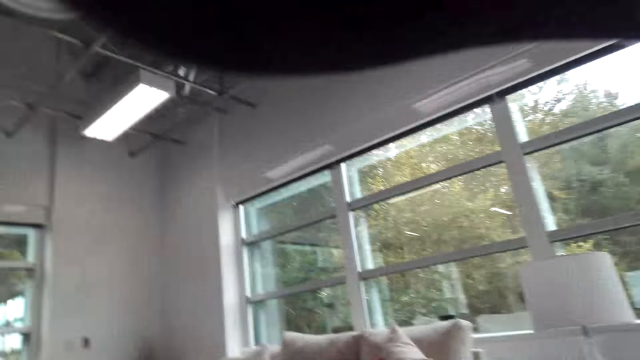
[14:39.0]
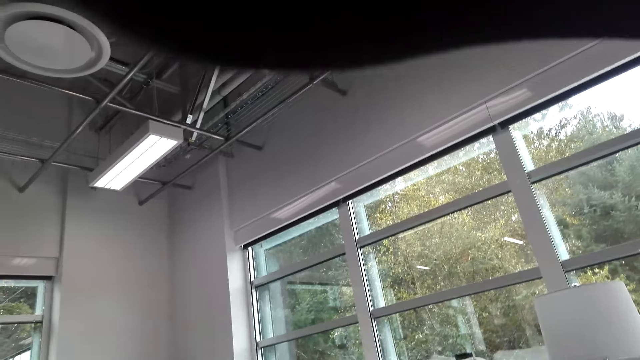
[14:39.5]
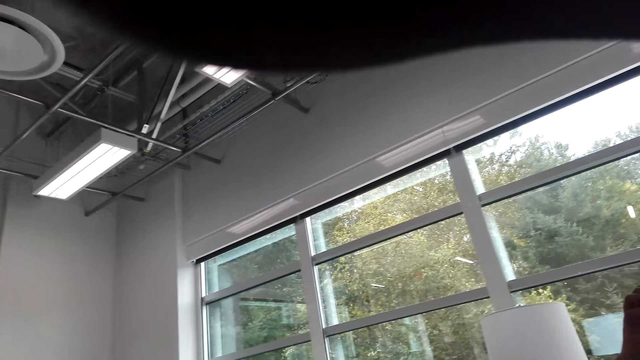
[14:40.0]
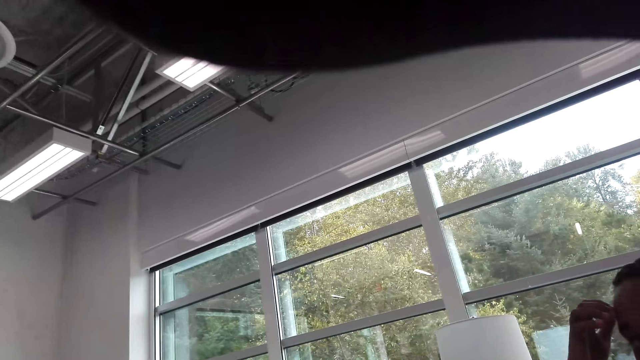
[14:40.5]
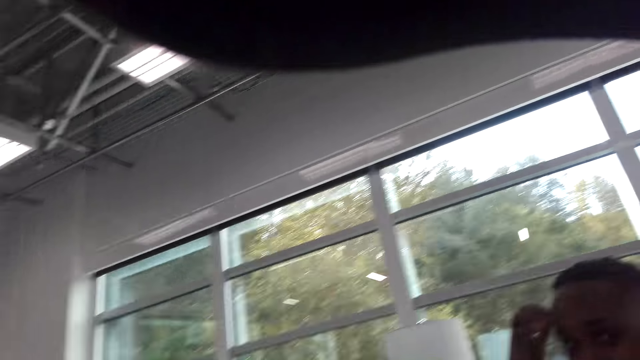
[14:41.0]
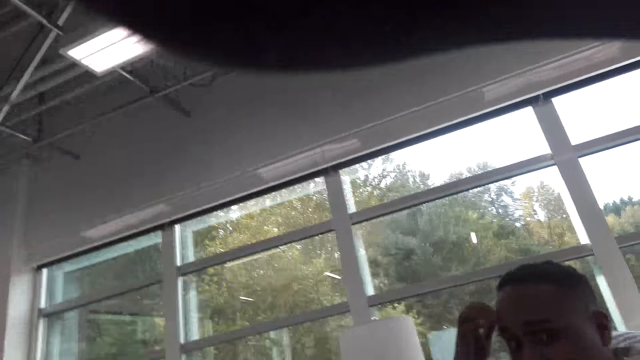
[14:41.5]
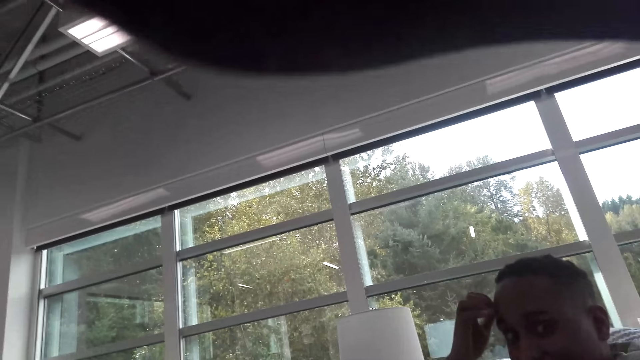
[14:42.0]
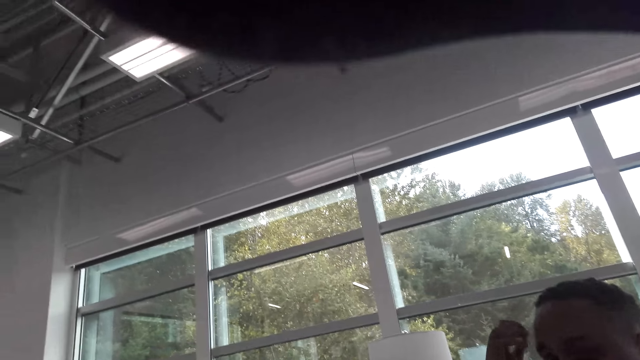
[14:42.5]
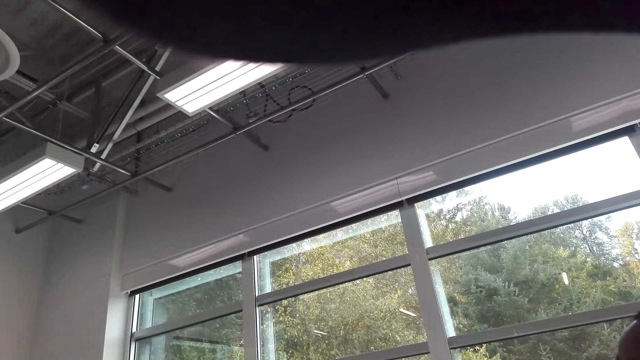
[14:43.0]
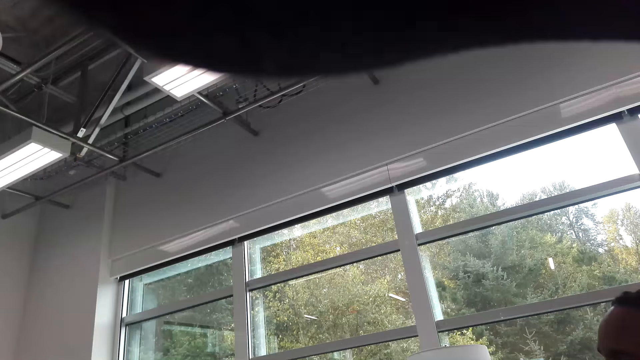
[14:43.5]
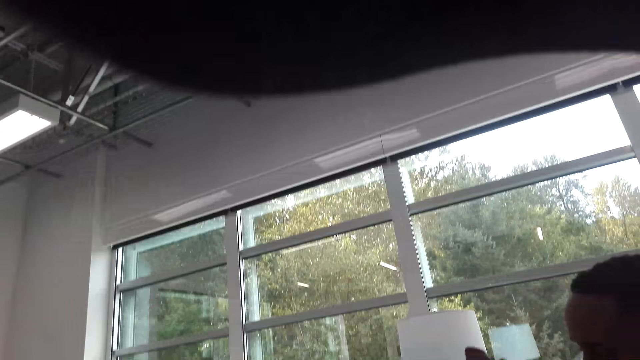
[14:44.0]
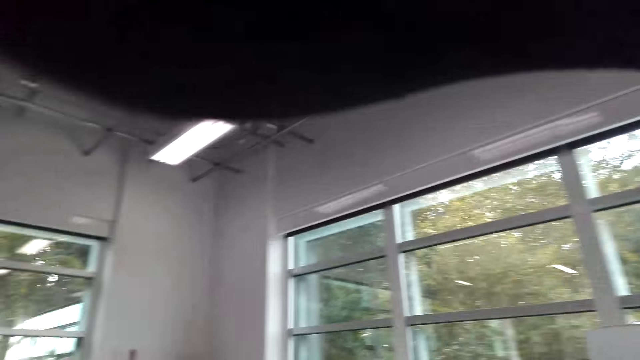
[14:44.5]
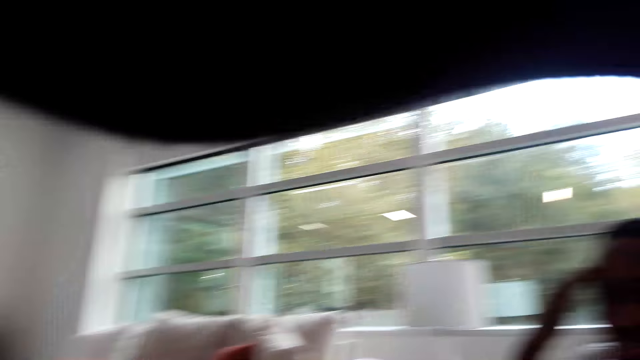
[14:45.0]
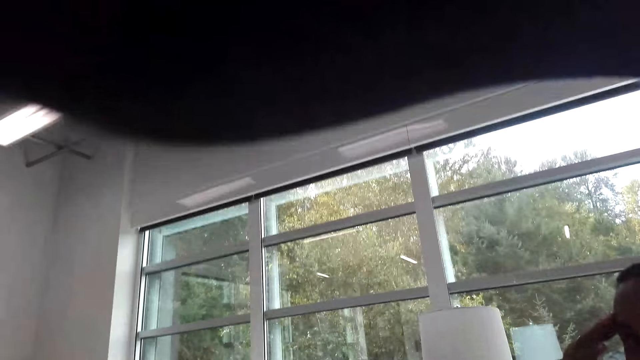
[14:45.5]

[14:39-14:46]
The camera wearer talks with a man. They look around.

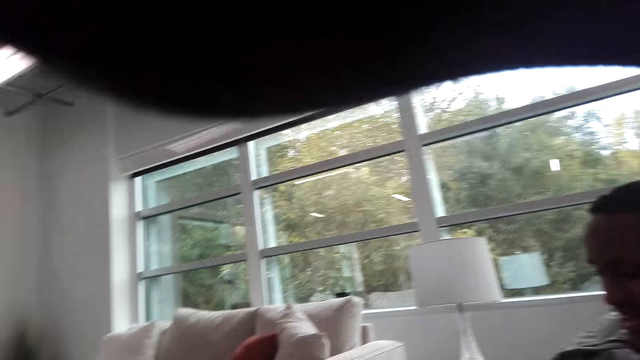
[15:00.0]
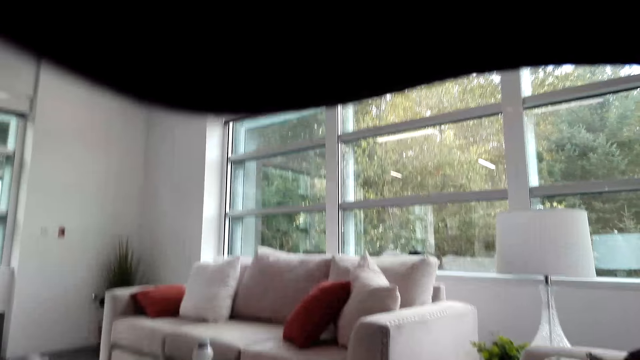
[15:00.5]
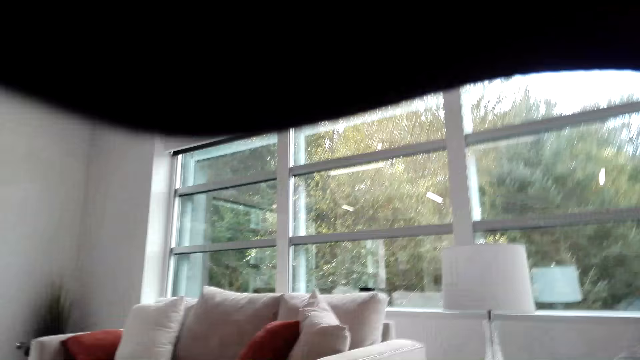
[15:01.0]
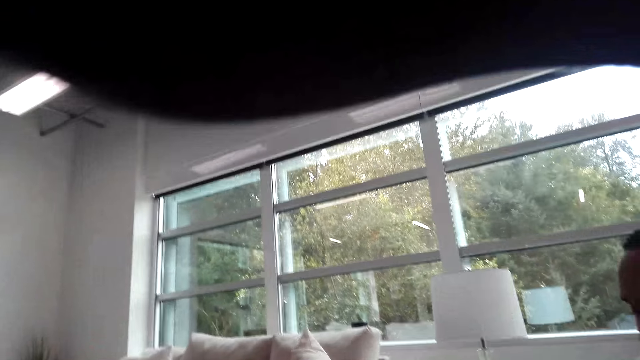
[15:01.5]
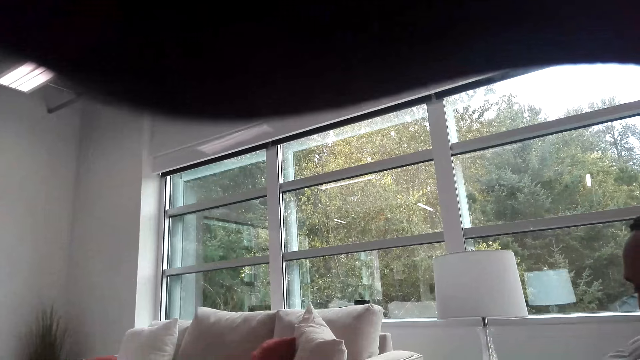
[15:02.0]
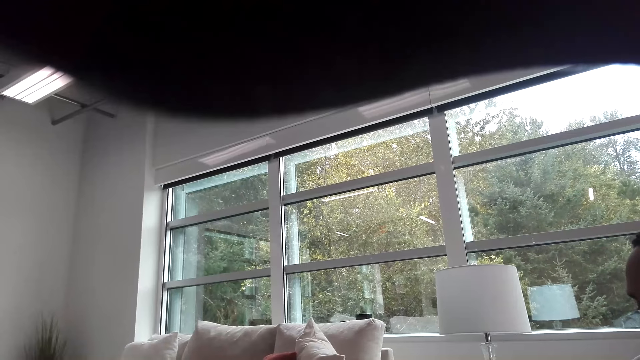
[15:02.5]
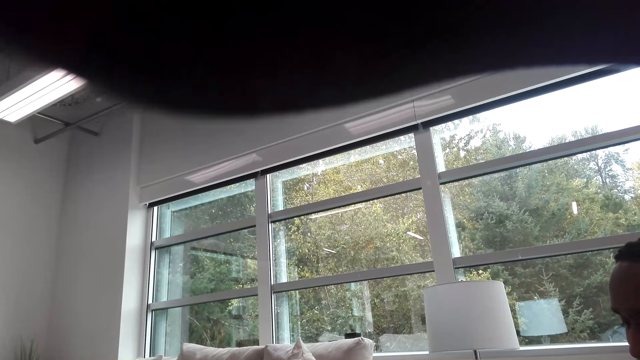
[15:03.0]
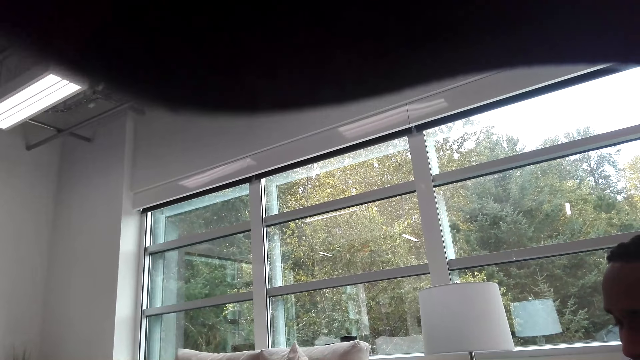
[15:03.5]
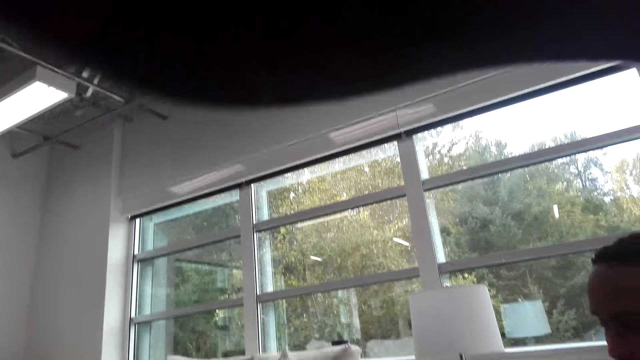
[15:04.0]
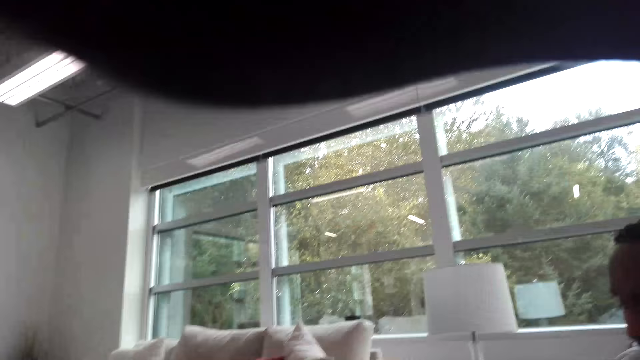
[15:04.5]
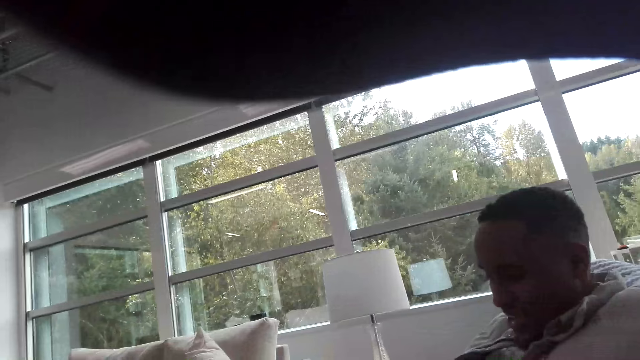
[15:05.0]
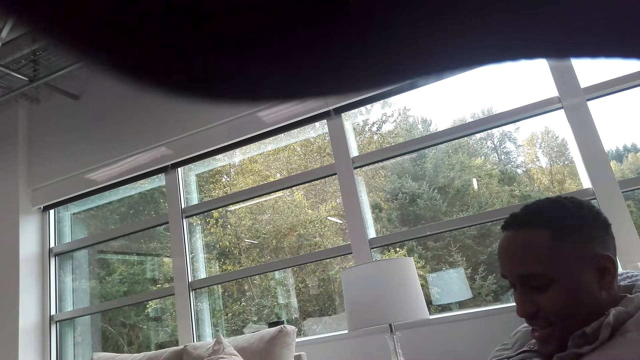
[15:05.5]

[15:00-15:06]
A man swings his hand.

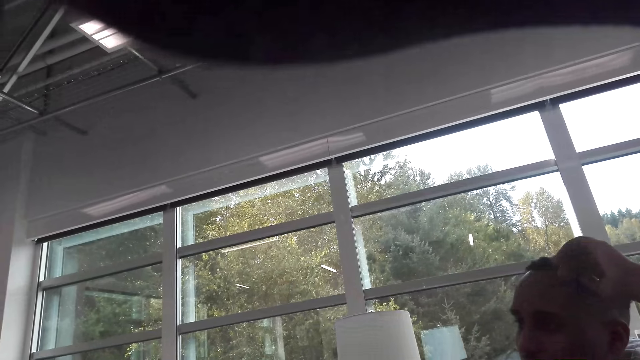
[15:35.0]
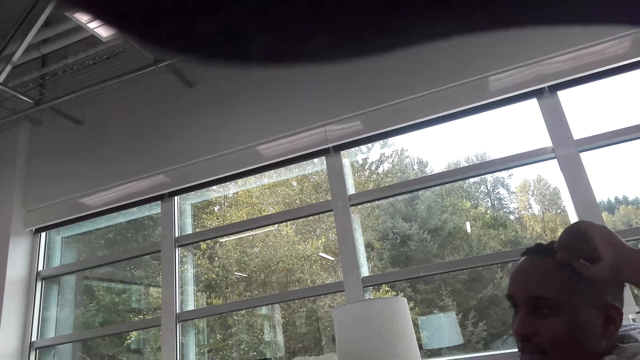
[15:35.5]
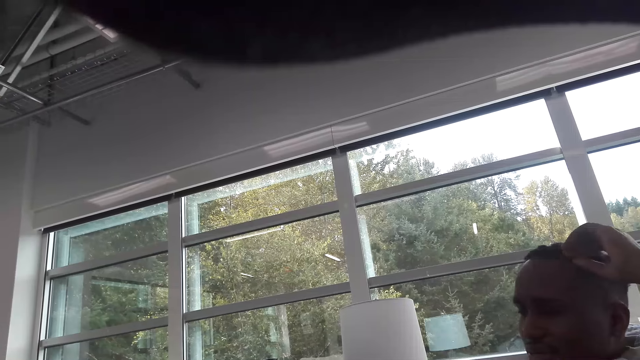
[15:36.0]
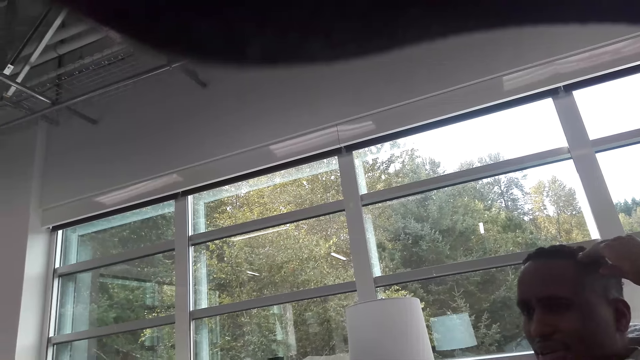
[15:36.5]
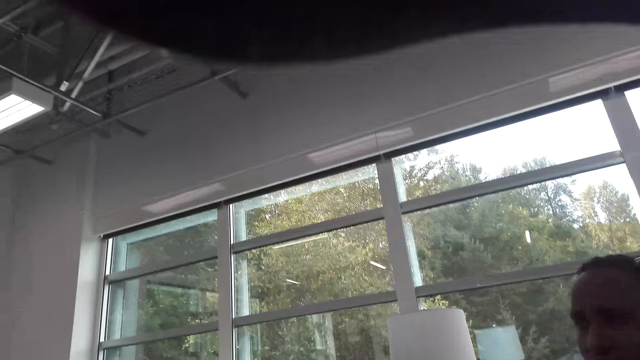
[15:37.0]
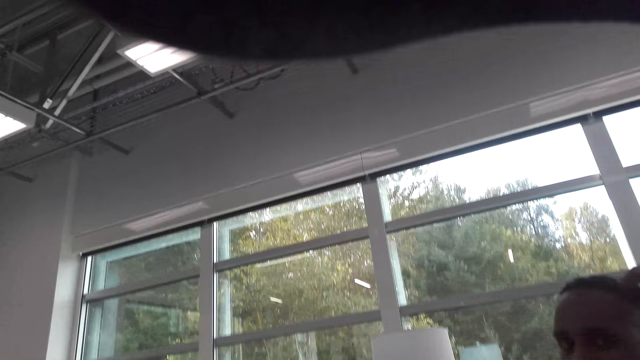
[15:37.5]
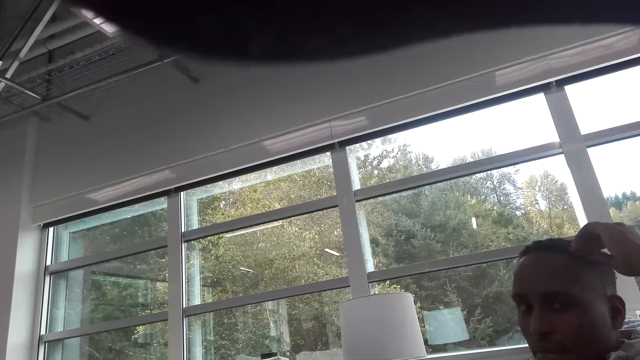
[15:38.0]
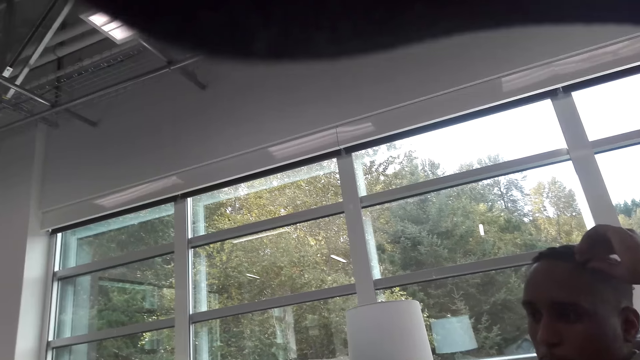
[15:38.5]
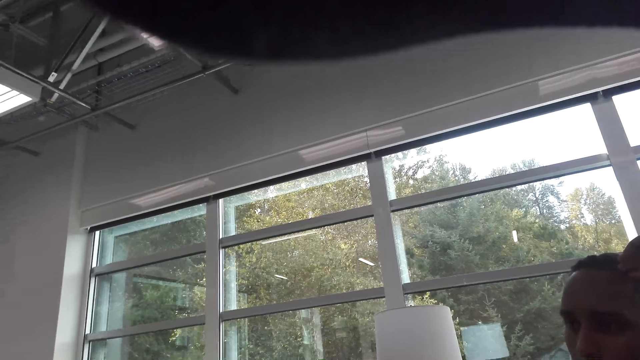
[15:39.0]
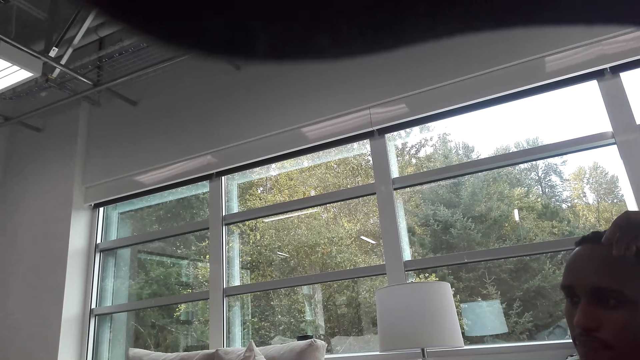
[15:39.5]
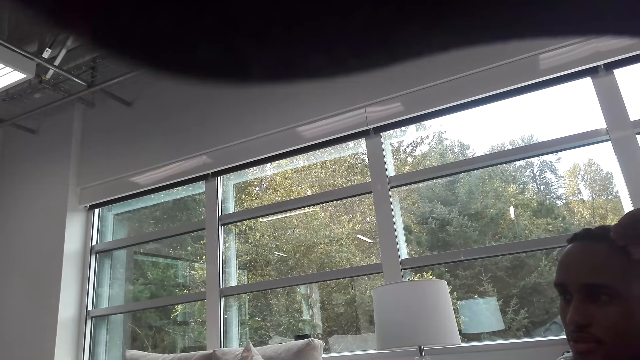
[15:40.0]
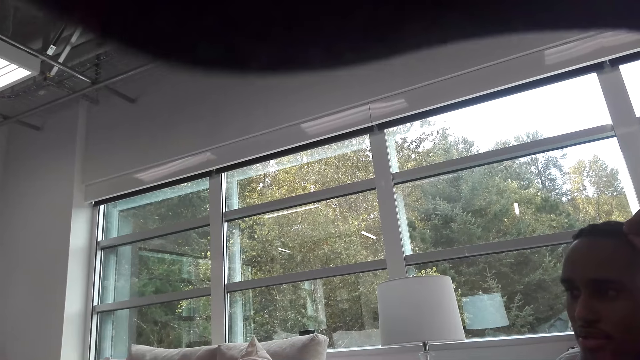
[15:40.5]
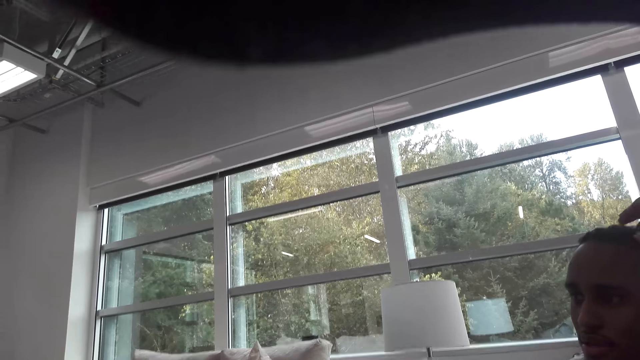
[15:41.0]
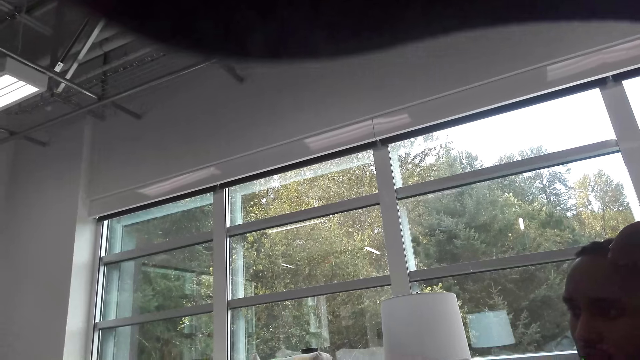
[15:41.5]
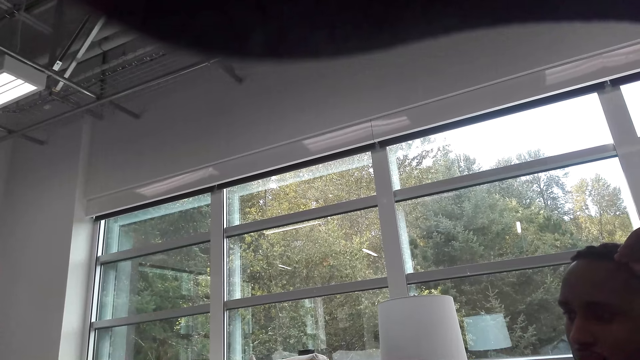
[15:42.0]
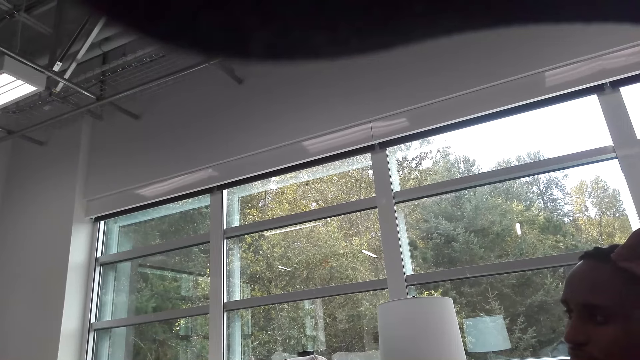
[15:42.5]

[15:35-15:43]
A man talks with the camera wearer. The camera wearer talks with the man.
